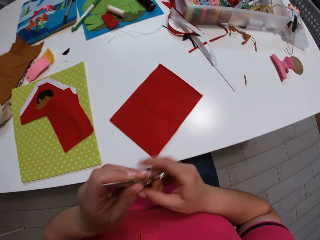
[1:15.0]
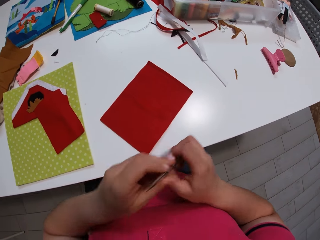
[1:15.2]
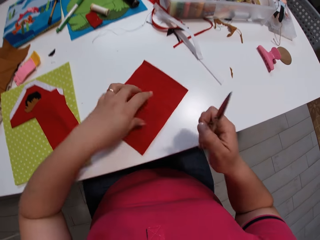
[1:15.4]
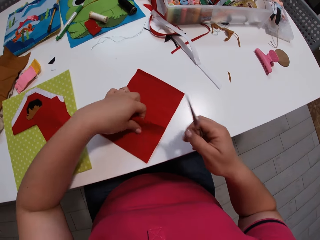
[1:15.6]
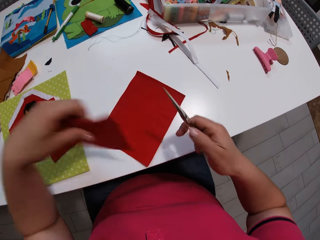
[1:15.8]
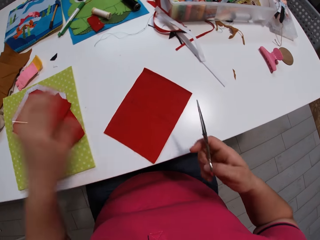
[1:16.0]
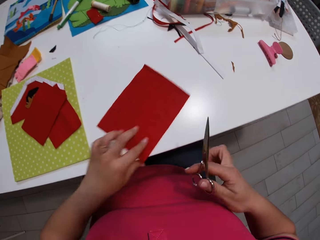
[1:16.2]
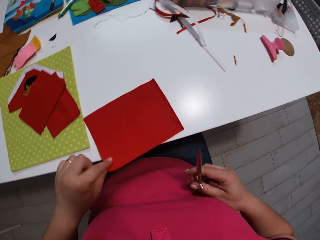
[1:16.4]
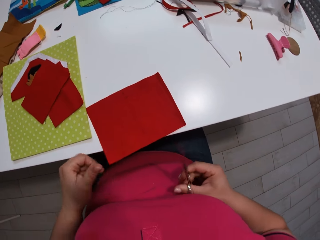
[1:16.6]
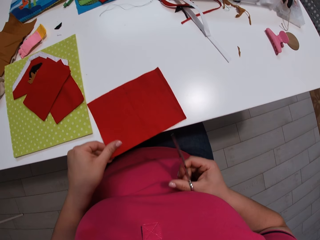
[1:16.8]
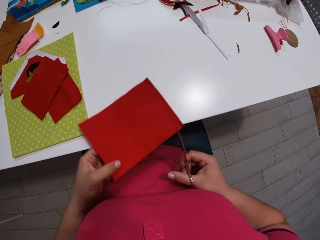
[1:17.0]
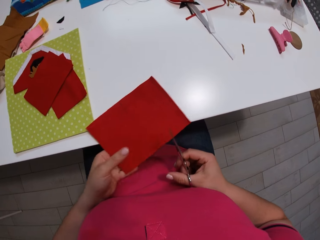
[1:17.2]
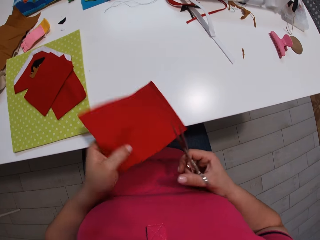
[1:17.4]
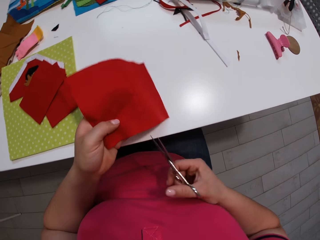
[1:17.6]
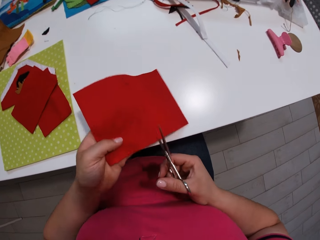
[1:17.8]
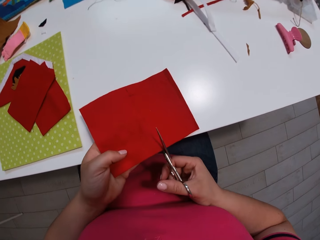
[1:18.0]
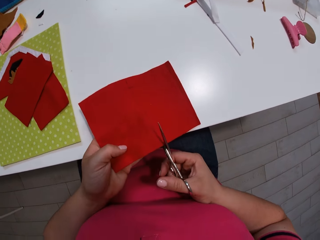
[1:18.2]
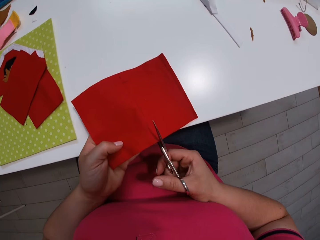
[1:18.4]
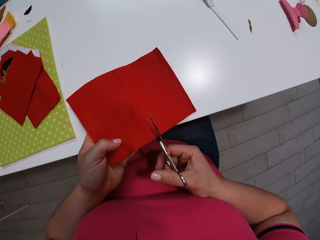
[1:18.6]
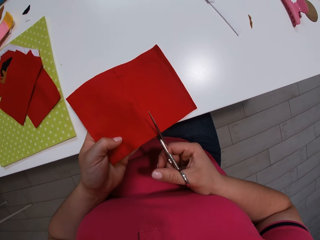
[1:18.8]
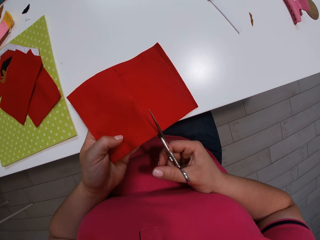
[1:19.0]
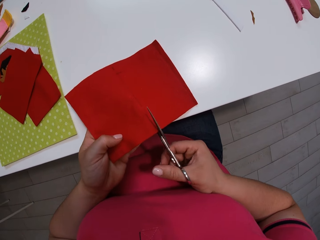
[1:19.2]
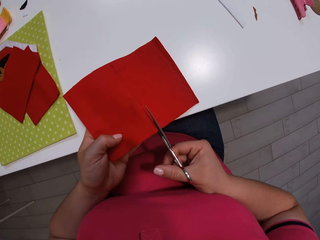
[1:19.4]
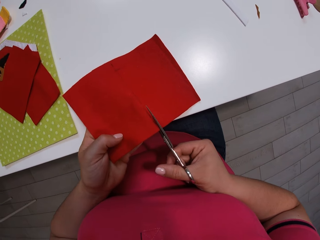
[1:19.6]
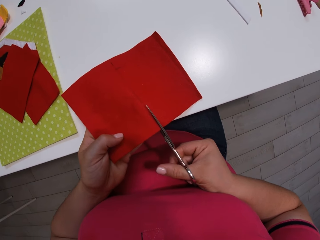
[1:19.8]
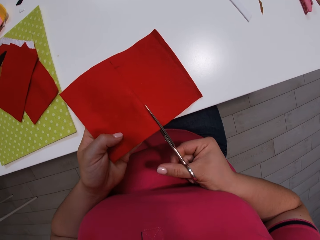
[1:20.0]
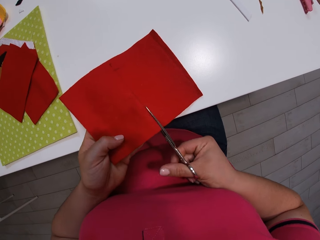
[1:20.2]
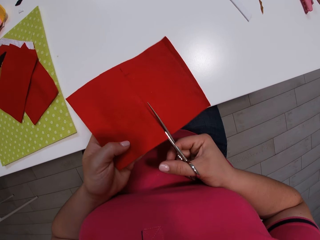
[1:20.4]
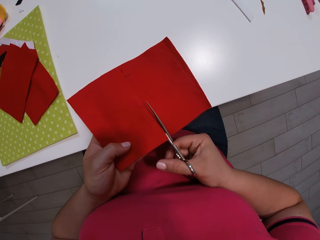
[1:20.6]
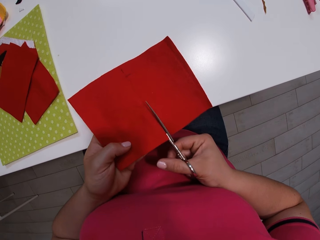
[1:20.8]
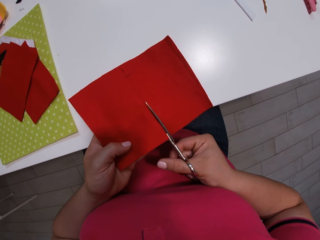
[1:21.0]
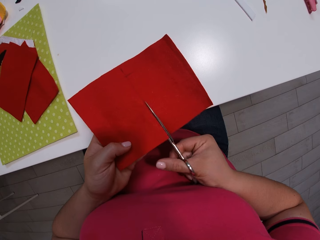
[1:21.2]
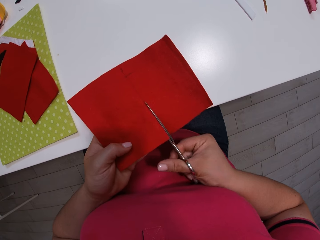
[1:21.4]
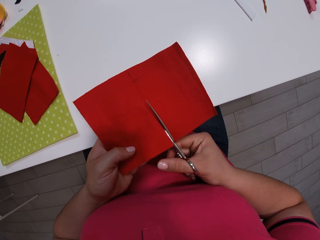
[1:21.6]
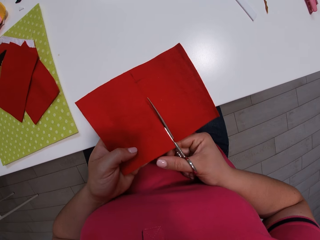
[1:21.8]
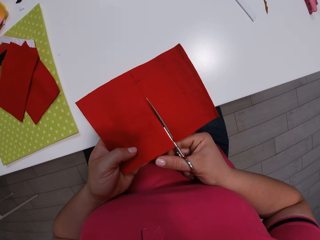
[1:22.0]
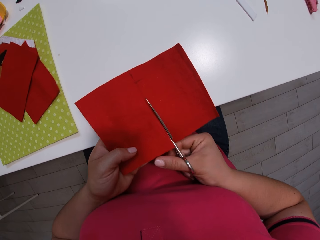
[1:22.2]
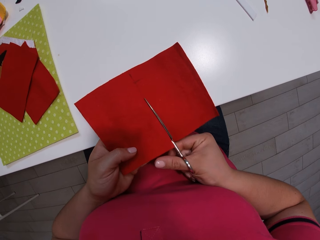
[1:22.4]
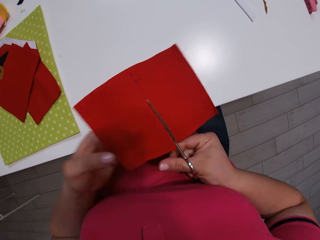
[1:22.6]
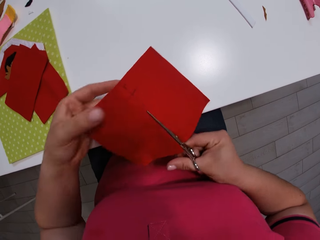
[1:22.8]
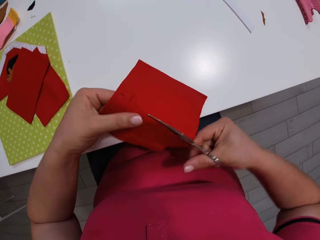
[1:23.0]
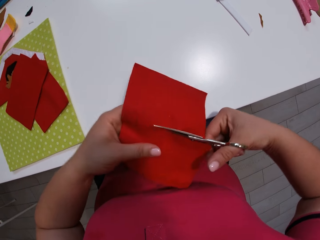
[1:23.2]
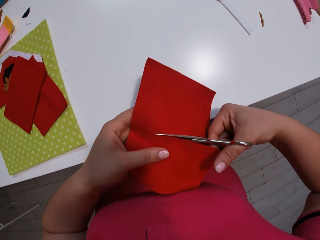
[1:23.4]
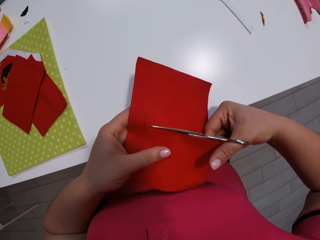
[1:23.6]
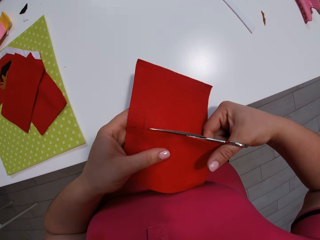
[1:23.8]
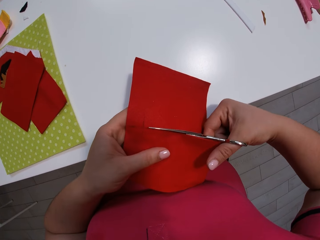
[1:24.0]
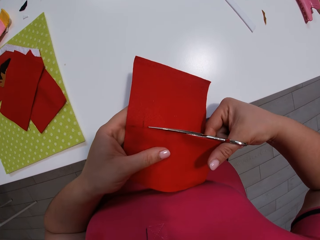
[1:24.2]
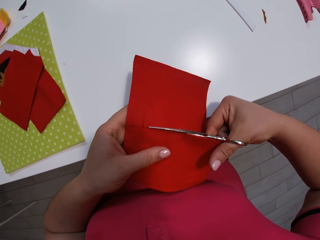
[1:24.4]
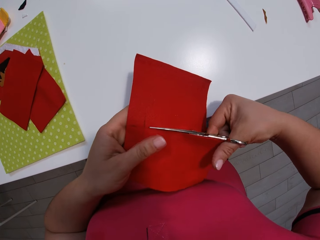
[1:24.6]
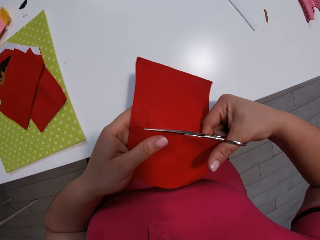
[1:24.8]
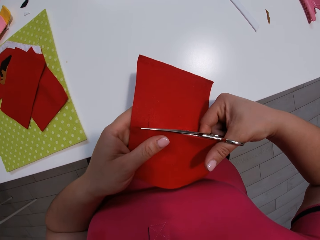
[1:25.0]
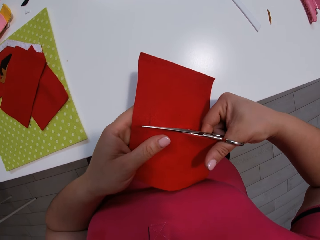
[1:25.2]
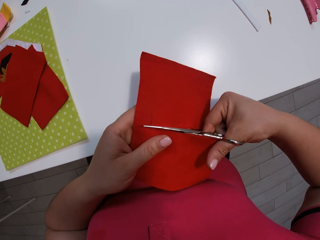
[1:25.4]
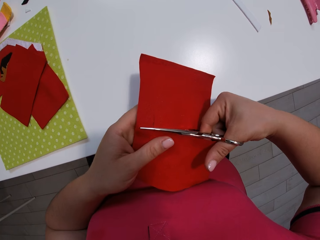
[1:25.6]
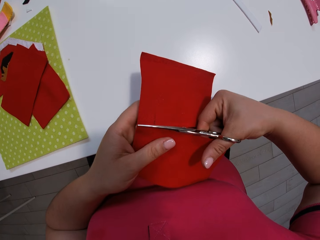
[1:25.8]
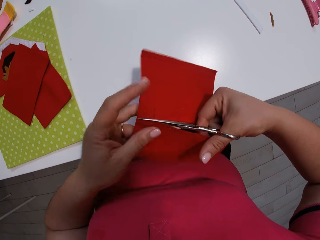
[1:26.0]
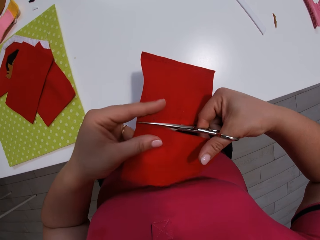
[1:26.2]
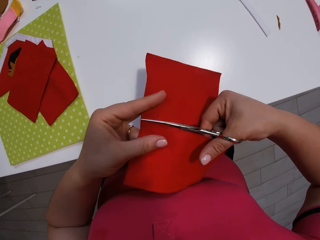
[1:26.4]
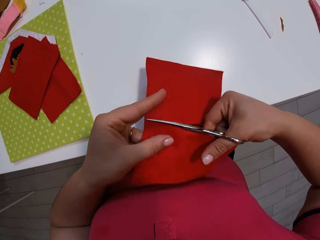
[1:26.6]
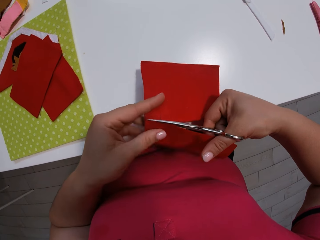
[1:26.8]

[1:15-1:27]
The camera wearer picks up a pair of scissors. They cut the piece of cloth.

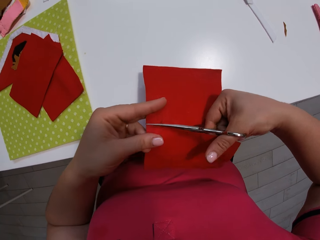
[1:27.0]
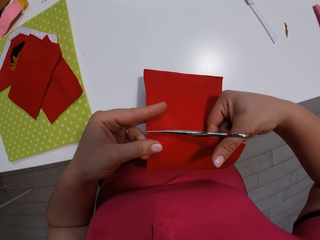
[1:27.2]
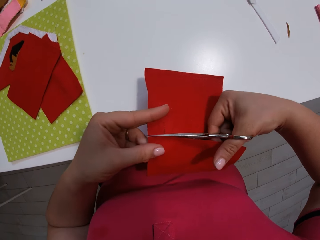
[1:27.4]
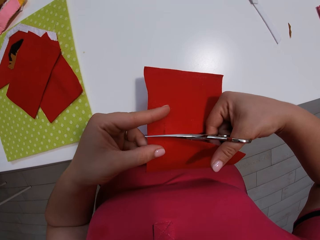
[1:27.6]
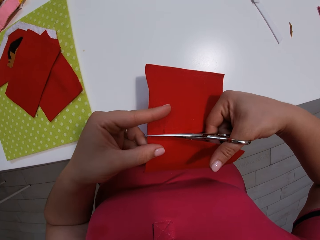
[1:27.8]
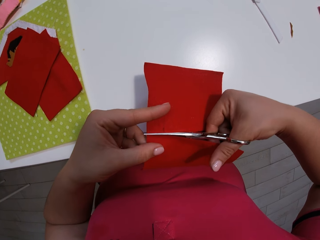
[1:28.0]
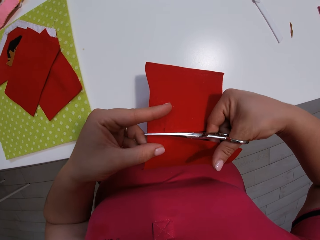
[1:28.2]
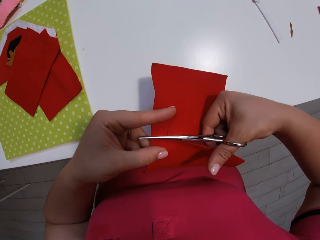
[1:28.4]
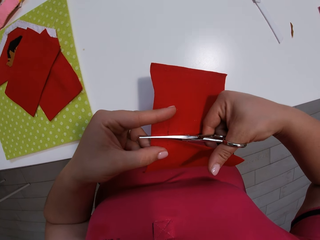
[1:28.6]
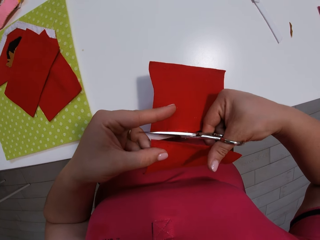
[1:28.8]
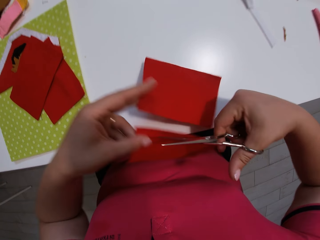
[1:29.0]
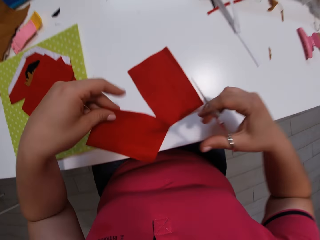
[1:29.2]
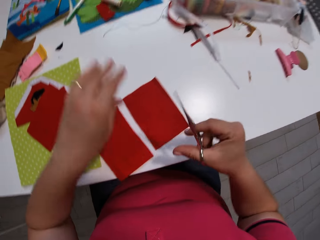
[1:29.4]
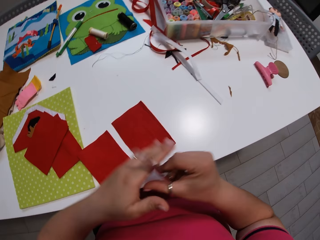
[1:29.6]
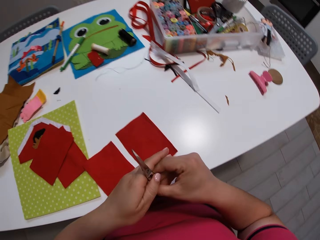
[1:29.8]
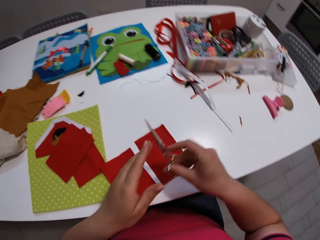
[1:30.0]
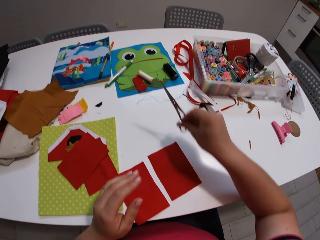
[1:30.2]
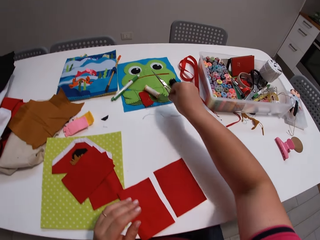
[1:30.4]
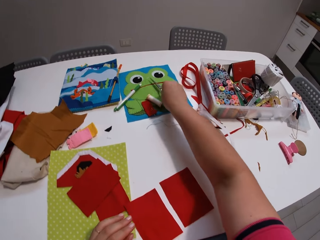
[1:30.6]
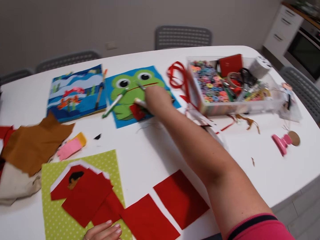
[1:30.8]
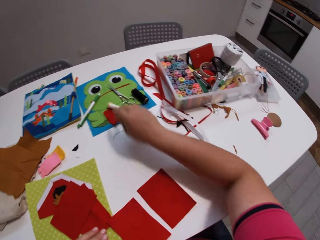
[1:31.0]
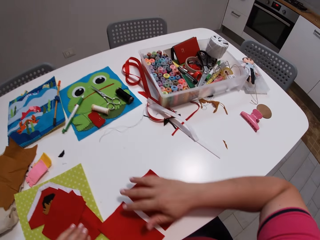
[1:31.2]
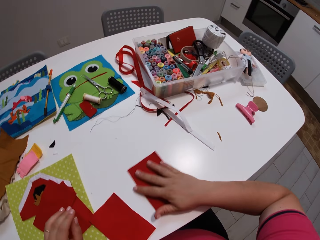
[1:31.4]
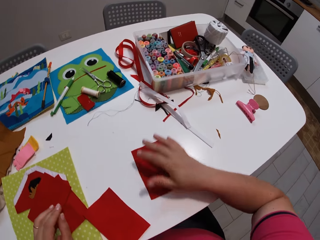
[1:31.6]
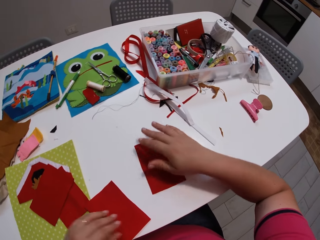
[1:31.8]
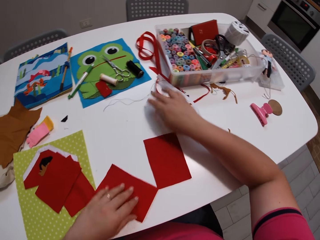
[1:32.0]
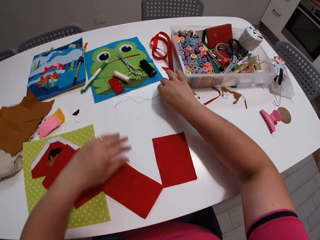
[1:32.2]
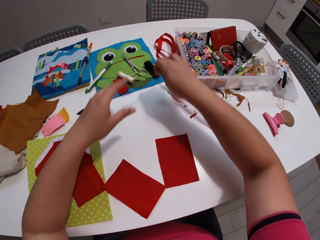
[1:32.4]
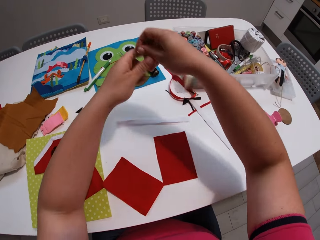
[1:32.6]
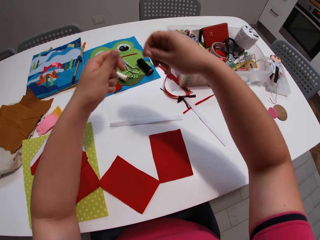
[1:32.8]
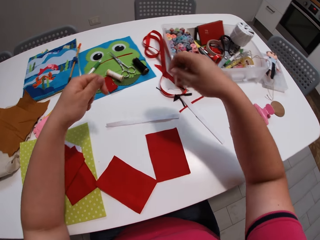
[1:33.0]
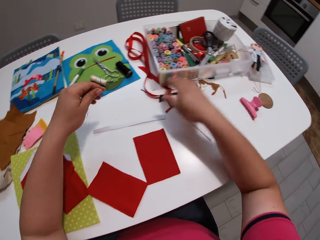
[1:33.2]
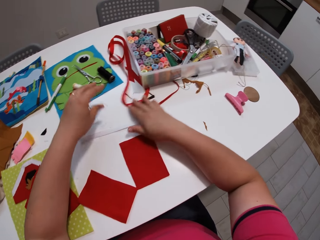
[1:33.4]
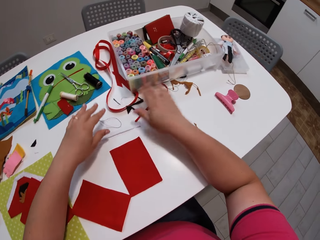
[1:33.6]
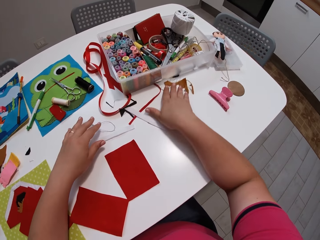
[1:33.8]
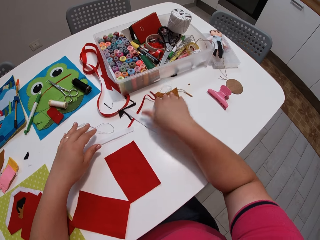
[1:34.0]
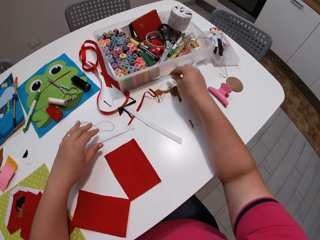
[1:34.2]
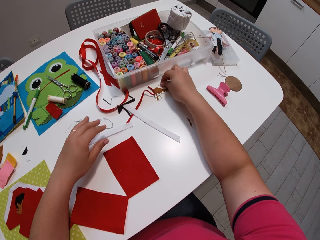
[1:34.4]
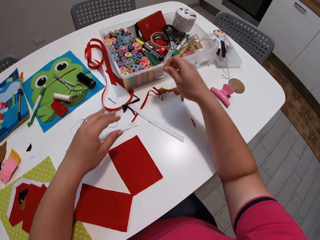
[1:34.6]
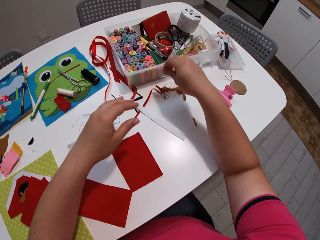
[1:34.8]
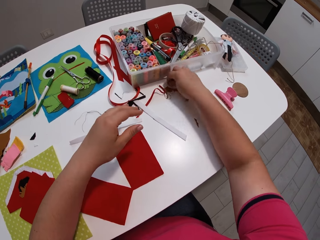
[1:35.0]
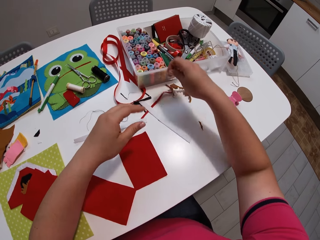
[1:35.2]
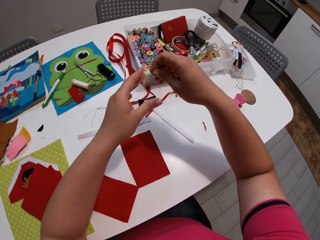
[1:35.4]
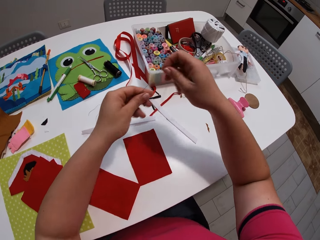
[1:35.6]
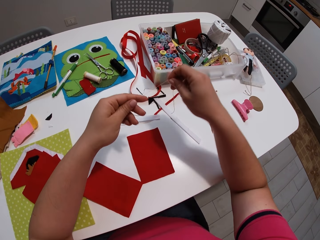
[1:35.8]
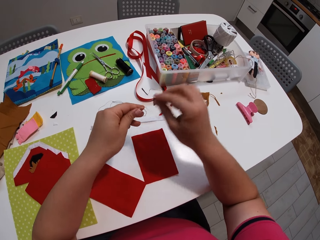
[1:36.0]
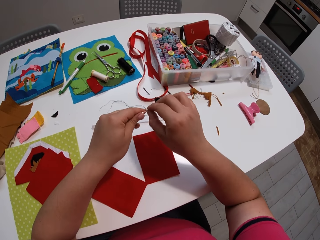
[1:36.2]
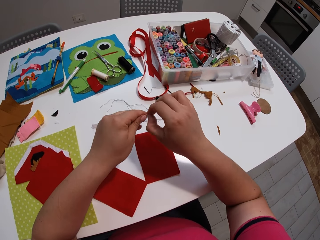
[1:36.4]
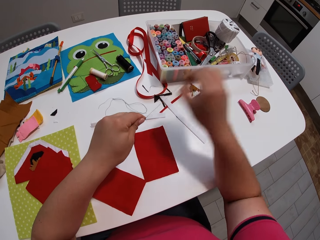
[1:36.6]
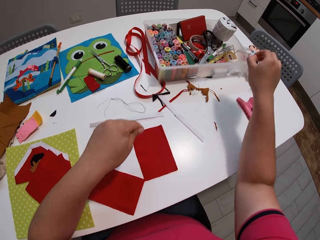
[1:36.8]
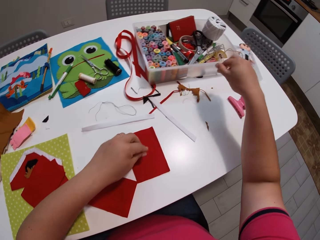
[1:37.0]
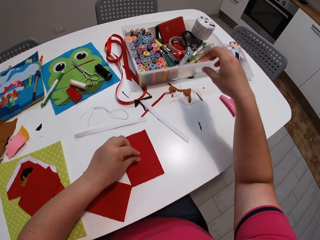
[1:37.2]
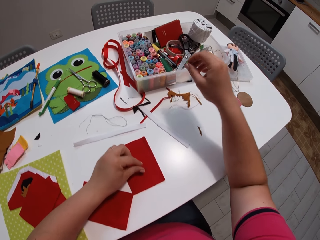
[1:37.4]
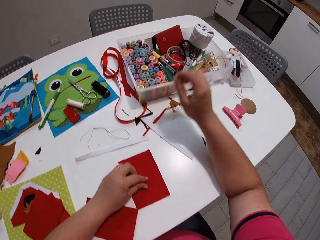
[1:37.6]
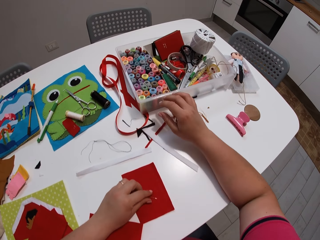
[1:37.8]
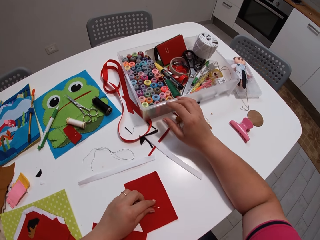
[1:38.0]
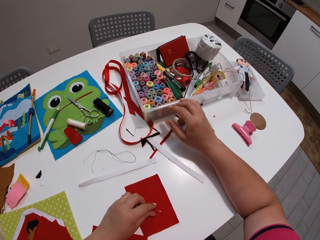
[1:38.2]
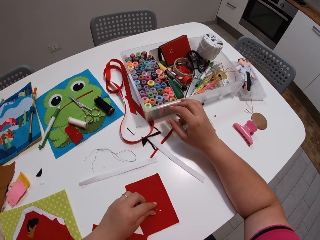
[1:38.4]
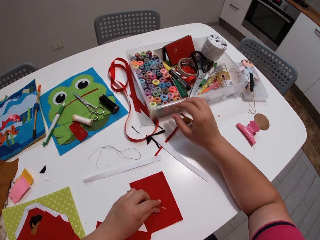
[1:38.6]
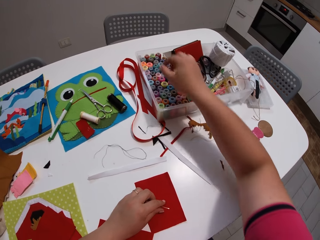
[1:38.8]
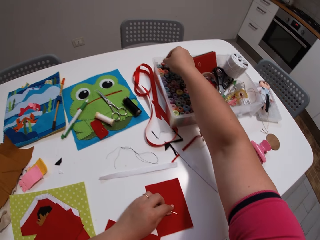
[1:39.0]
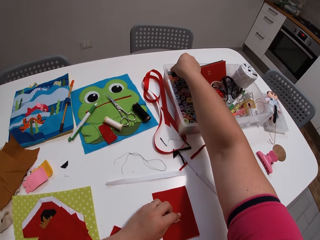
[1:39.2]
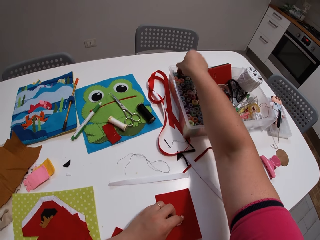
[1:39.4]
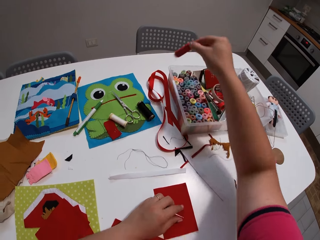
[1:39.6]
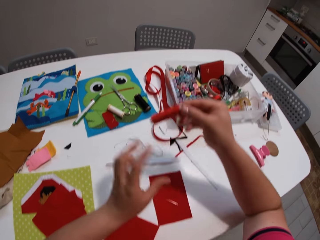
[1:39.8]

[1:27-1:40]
The camera wearer places the pieces of cloth on the table. They put the pair of scissors down. They pick up a thread. They put down the thread. They pick up the thread. They put down the thread.
